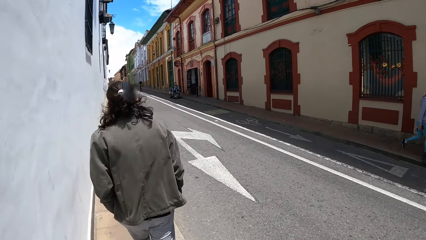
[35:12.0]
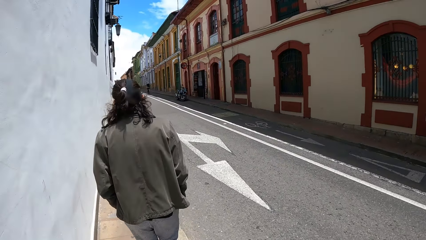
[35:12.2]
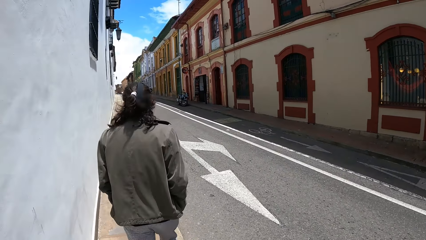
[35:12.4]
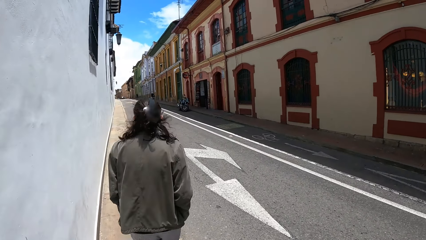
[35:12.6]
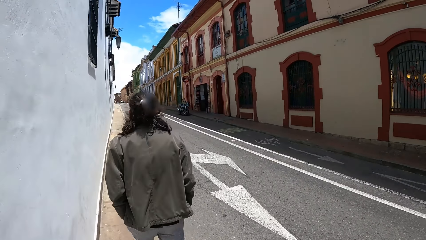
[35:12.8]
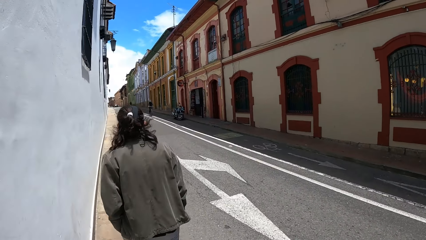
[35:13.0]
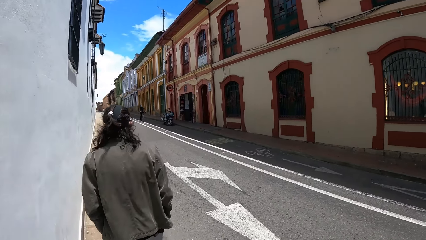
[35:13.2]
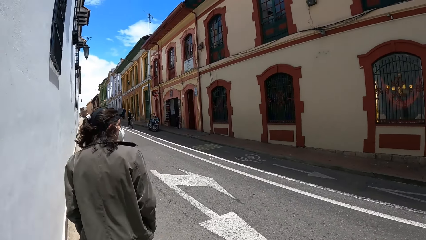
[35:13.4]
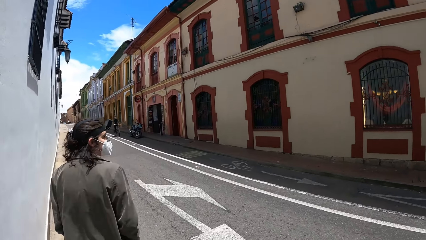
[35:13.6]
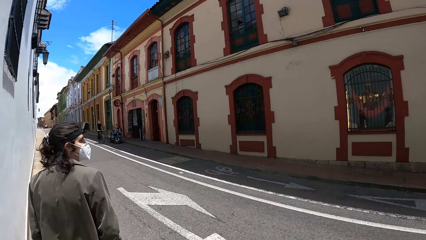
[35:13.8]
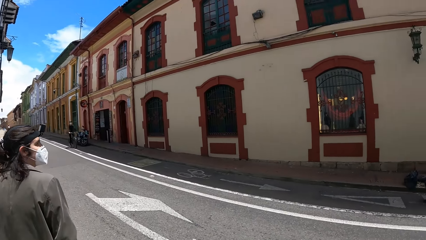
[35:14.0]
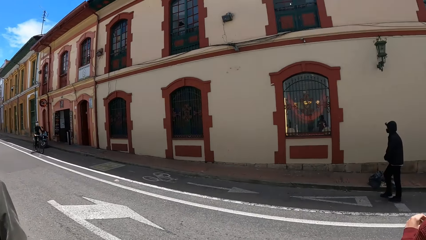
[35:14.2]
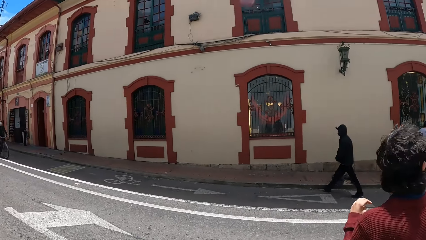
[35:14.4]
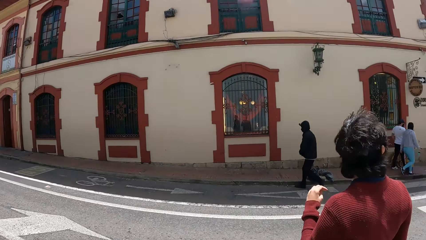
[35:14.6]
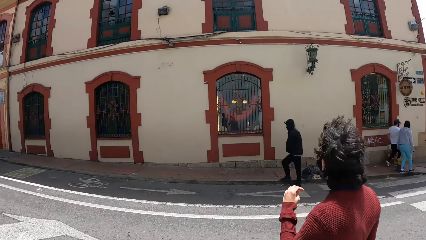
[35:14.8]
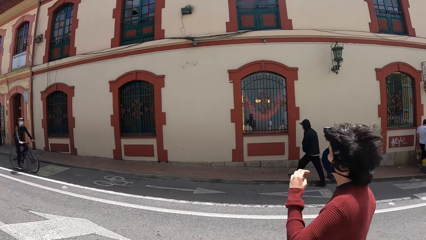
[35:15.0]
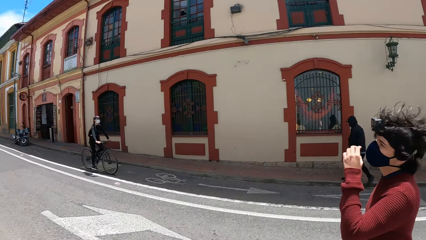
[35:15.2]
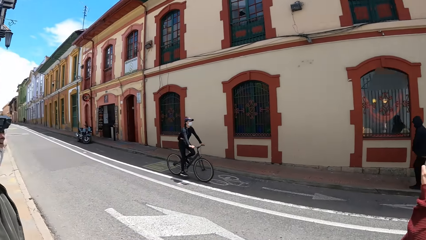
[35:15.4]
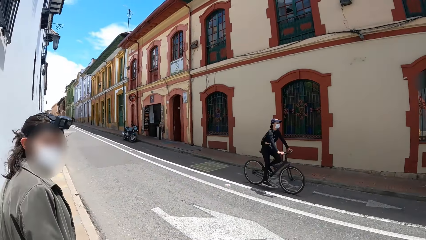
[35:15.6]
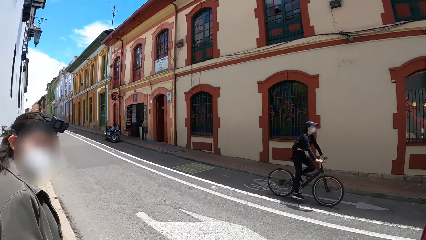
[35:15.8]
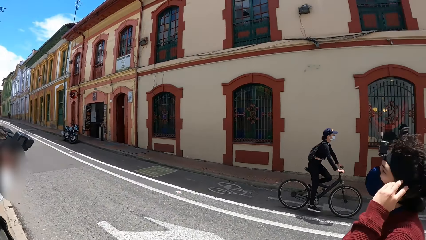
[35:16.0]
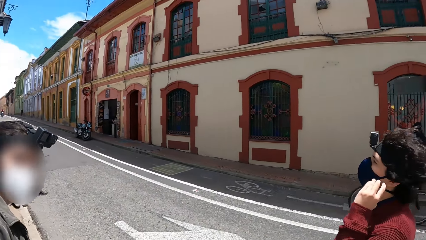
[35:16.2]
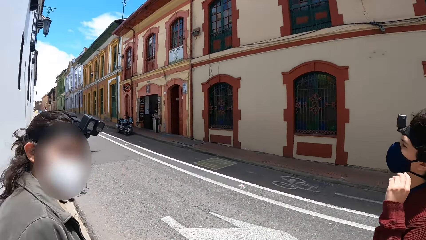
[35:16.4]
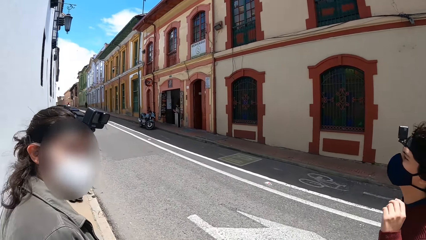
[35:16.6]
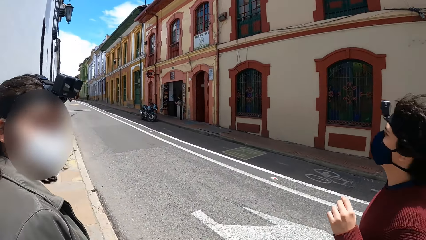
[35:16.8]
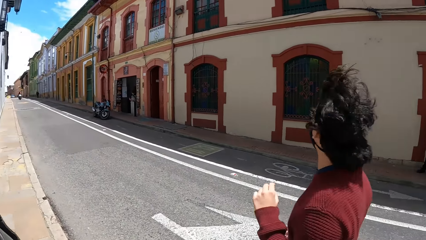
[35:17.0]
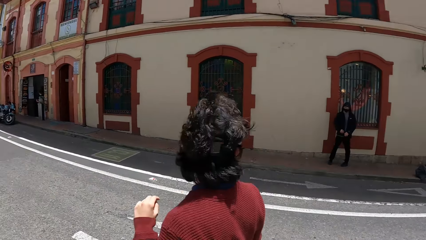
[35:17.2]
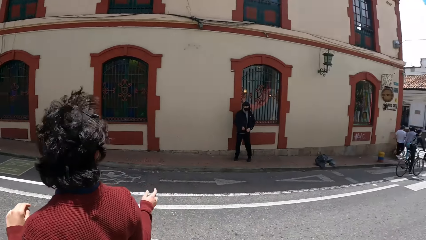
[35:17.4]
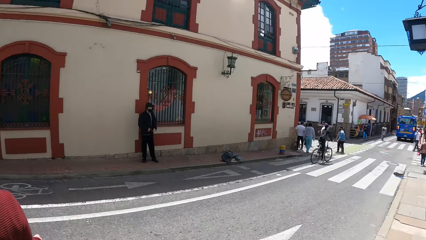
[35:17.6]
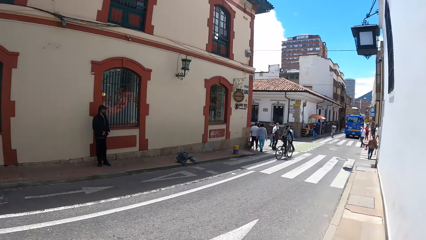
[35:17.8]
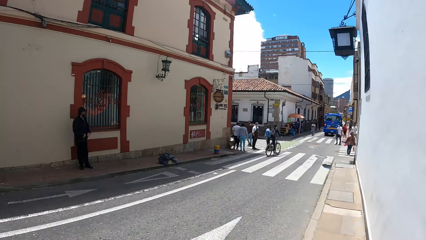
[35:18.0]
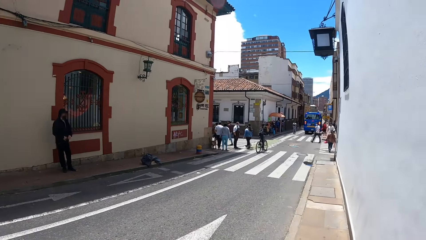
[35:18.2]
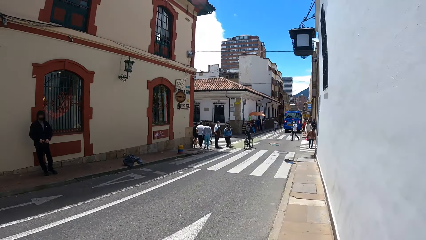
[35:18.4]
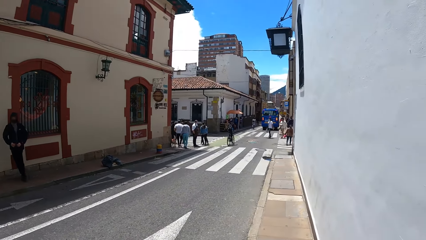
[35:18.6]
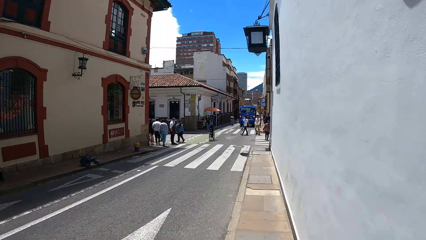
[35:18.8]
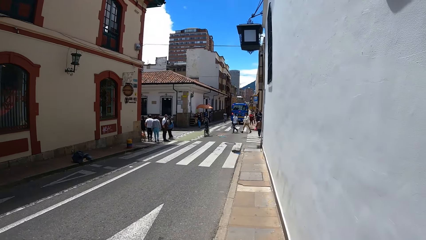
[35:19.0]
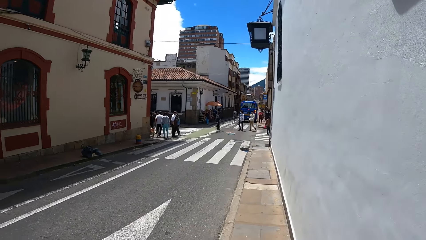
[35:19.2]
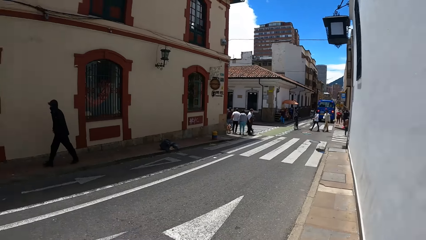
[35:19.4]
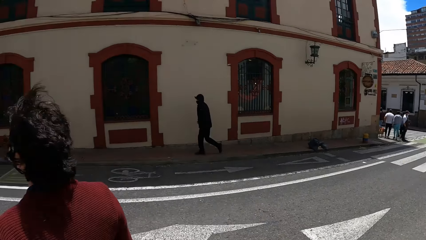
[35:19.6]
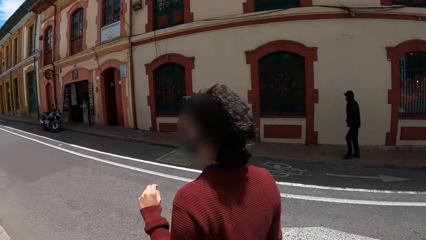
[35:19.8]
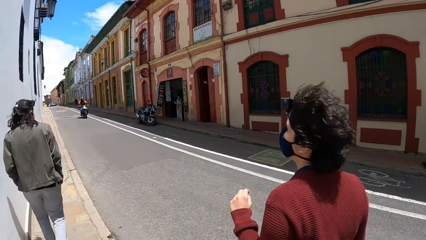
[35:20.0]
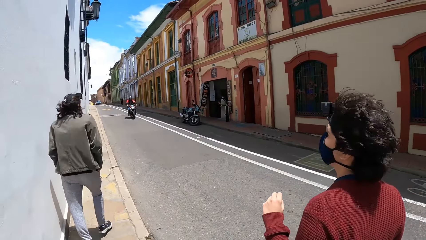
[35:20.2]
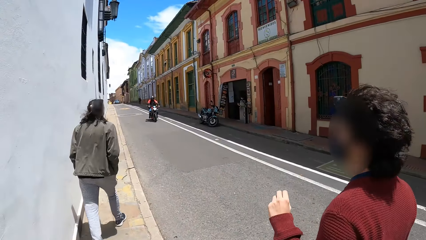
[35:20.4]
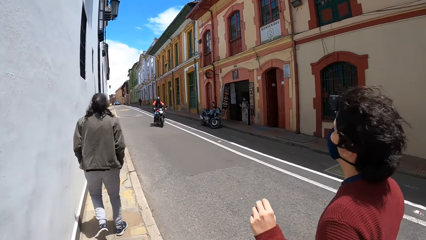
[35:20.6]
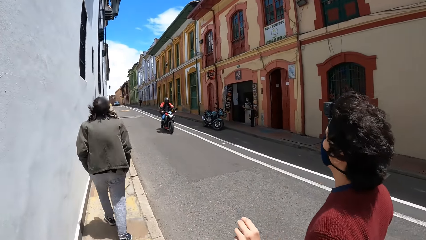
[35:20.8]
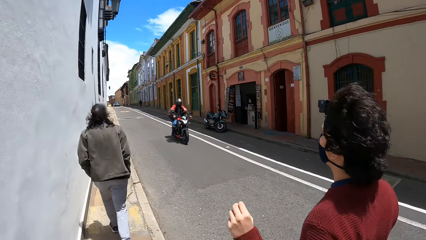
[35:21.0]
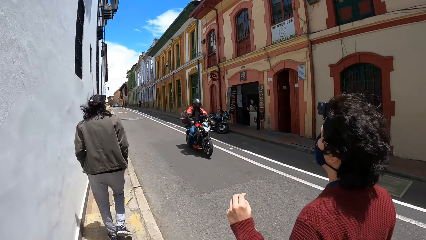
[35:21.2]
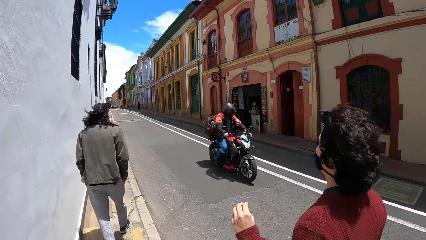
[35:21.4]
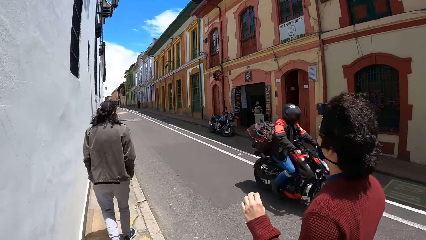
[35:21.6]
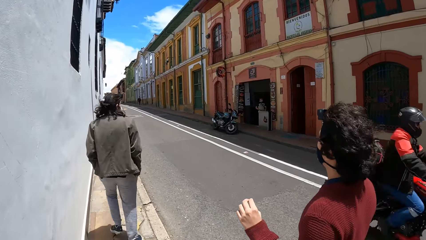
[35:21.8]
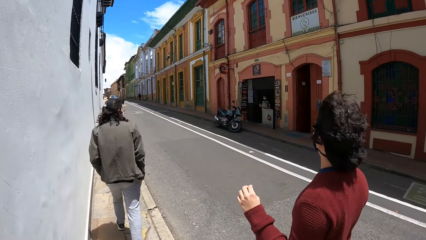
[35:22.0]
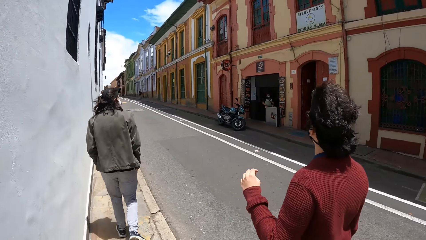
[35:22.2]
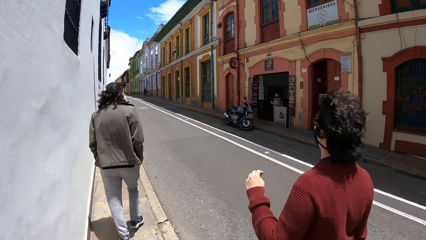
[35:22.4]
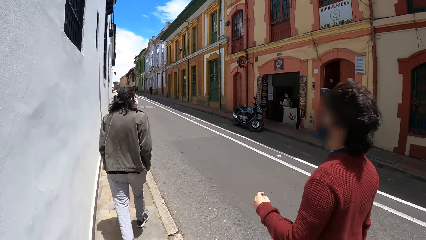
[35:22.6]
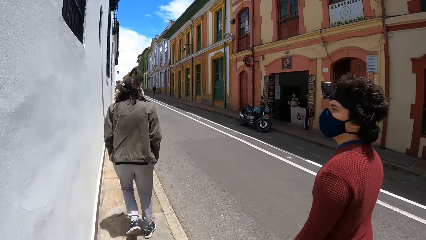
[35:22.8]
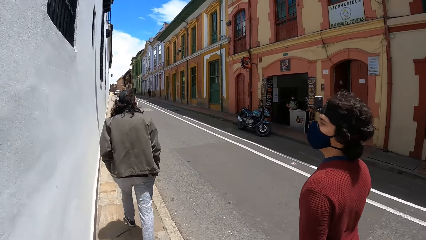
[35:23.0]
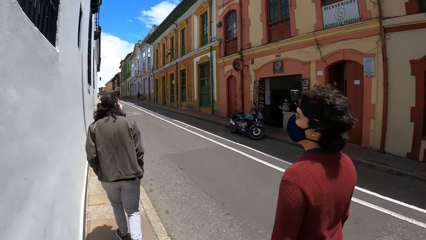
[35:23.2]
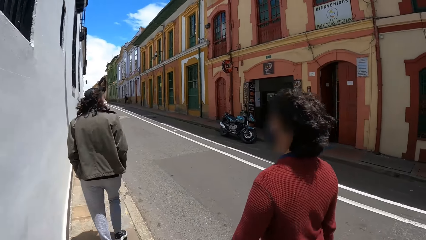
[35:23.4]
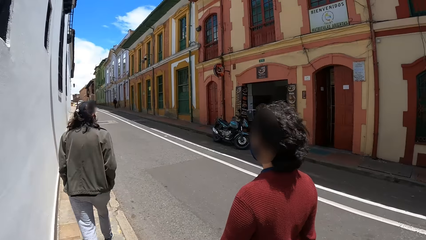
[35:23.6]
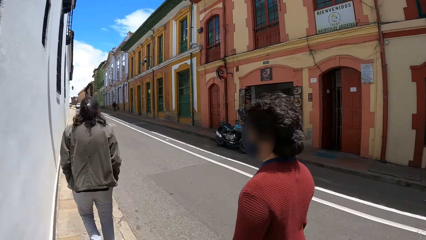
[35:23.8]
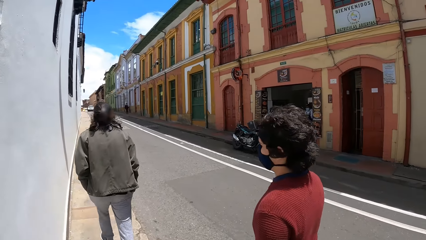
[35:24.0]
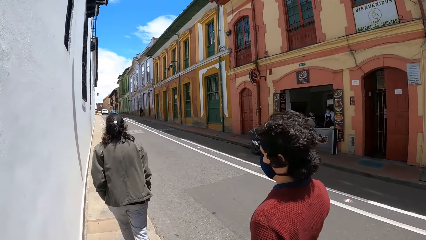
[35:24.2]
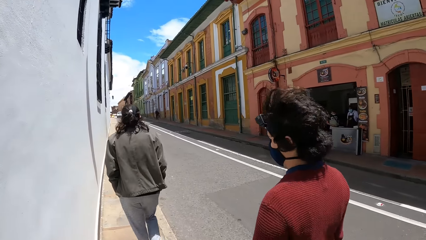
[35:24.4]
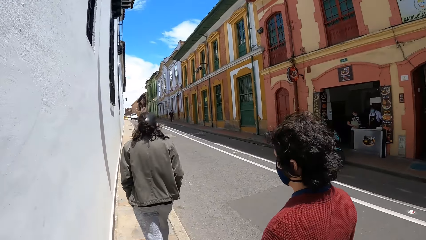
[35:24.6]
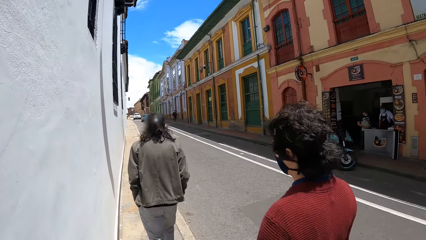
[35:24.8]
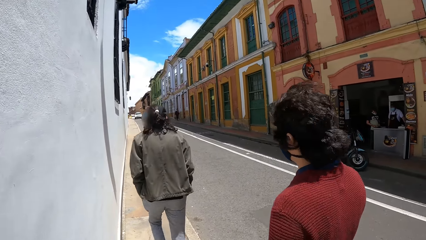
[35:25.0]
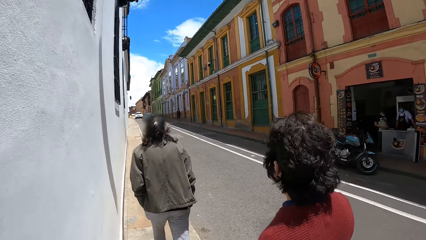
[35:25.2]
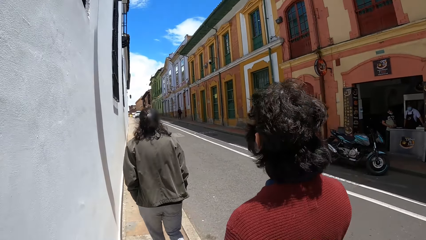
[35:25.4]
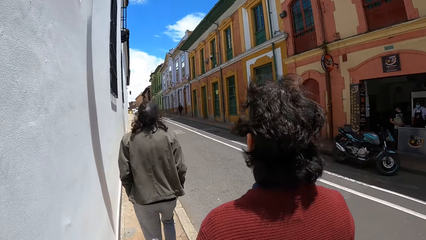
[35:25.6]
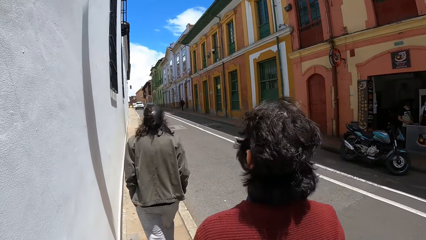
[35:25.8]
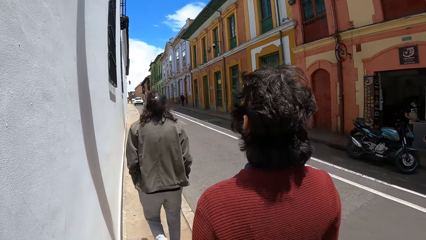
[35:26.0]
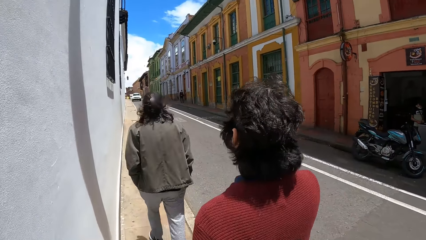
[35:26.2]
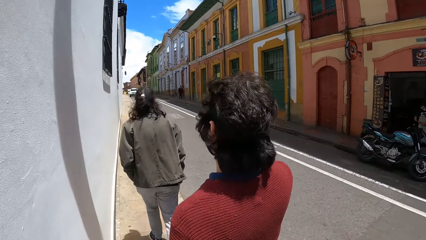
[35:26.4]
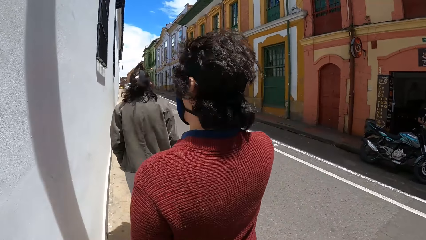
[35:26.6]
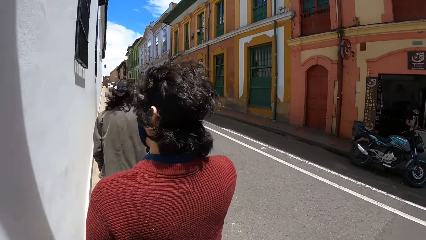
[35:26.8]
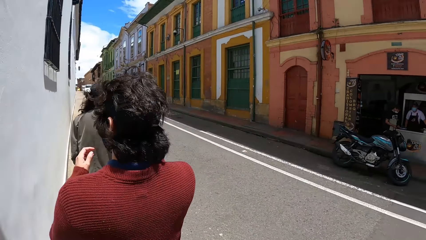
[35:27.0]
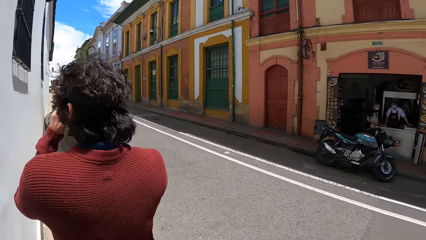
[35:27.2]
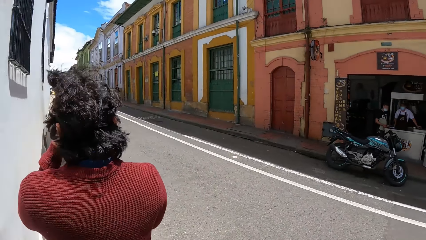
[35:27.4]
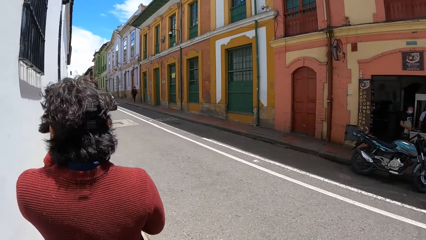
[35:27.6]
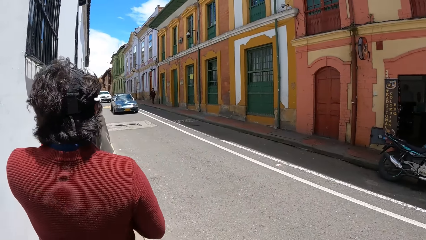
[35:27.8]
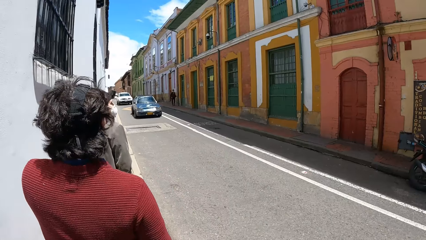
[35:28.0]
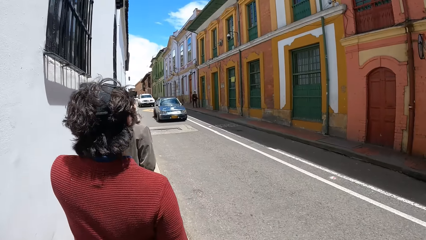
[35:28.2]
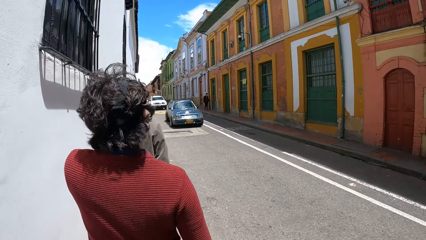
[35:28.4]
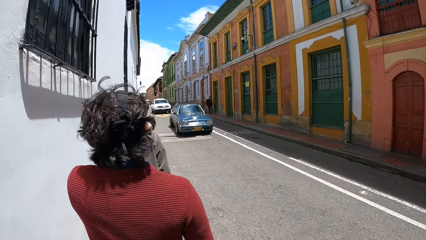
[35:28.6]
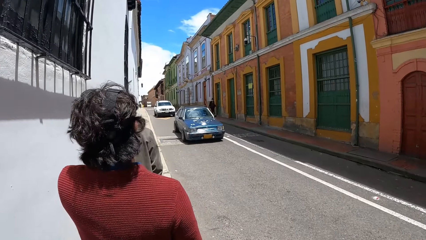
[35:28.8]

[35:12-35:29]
The camera wearer walks in the pavement. A man walks on the road. A woman rides a bicycle past the camera wearer and the group of people. Another man rides a motorcycle past the camera wearer and the group of people. Another man walks in the pavement.
